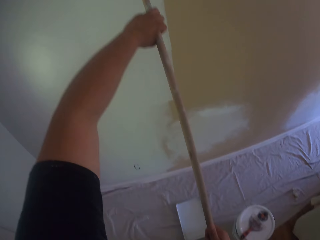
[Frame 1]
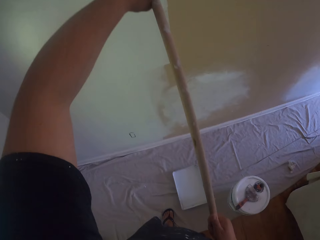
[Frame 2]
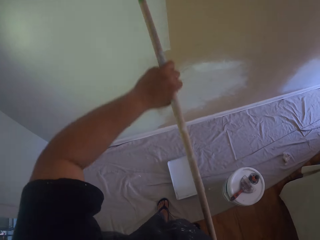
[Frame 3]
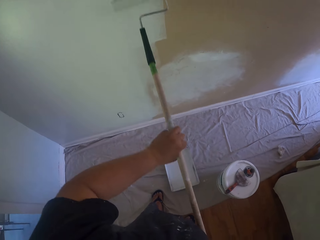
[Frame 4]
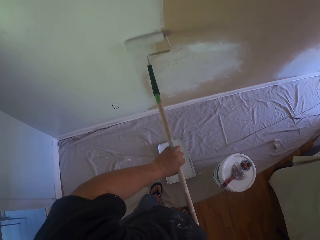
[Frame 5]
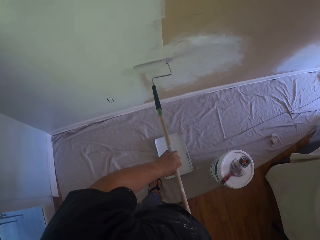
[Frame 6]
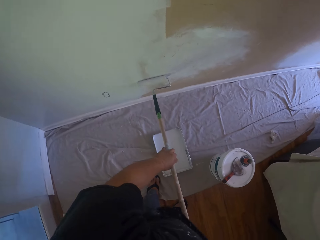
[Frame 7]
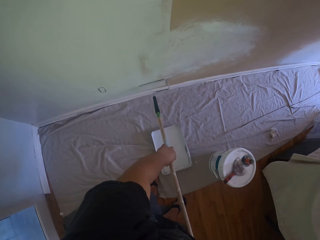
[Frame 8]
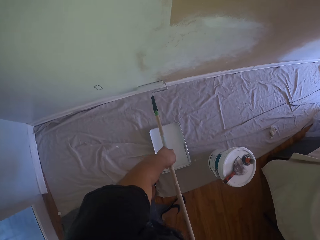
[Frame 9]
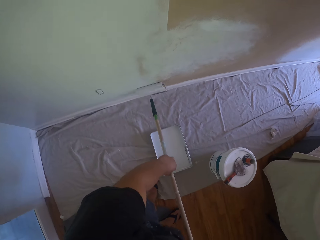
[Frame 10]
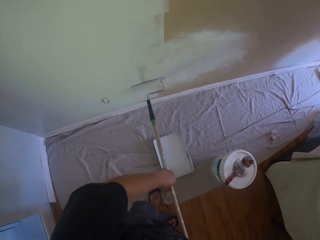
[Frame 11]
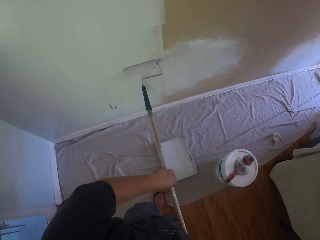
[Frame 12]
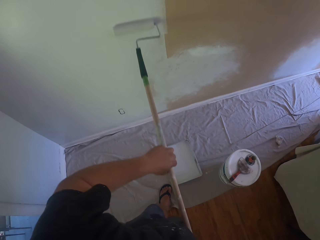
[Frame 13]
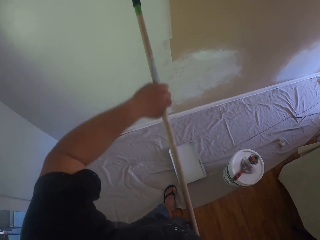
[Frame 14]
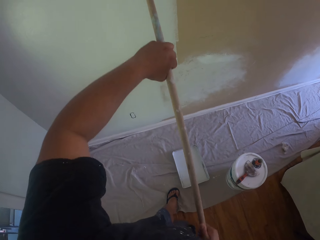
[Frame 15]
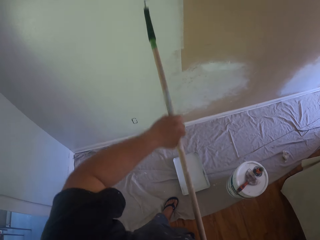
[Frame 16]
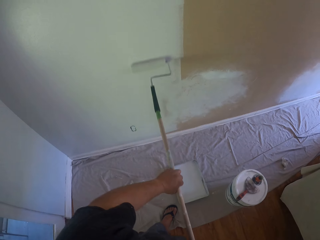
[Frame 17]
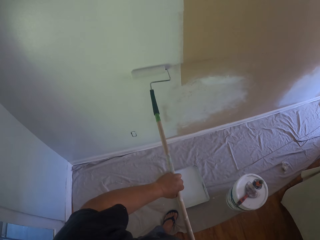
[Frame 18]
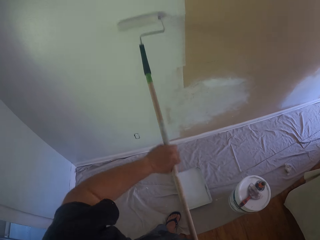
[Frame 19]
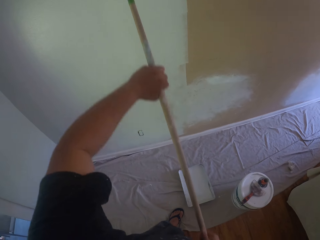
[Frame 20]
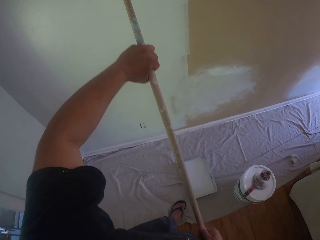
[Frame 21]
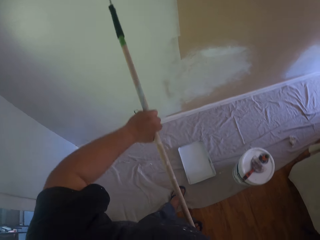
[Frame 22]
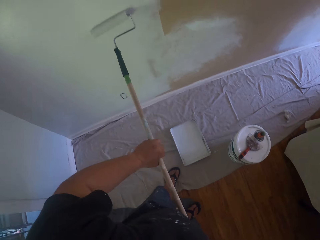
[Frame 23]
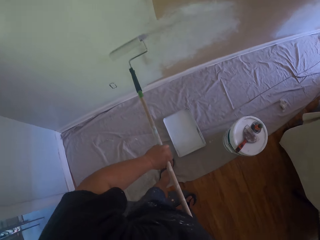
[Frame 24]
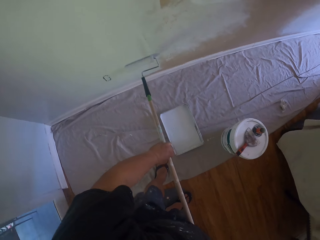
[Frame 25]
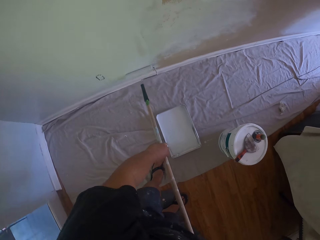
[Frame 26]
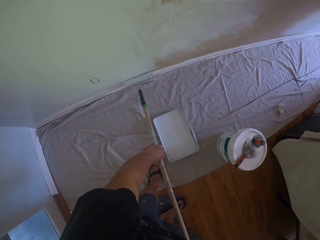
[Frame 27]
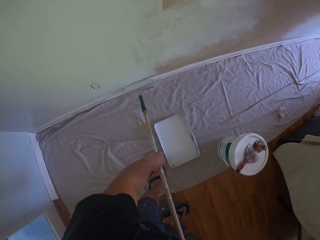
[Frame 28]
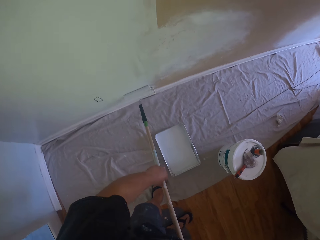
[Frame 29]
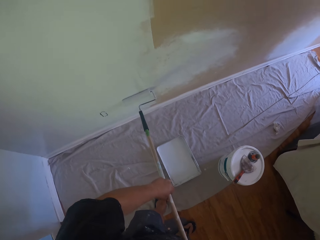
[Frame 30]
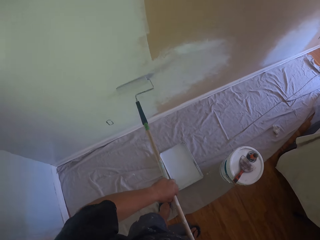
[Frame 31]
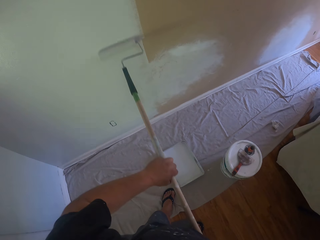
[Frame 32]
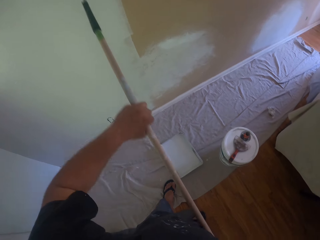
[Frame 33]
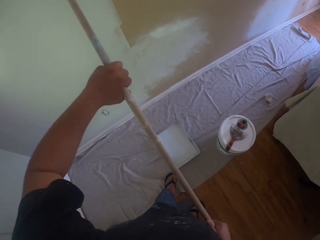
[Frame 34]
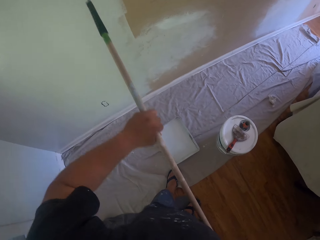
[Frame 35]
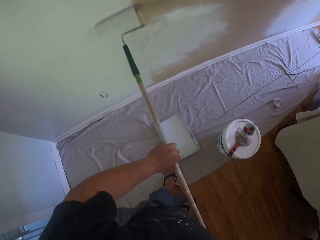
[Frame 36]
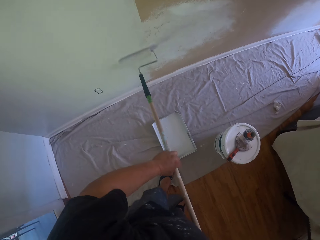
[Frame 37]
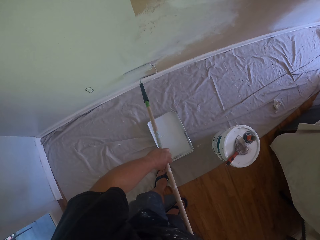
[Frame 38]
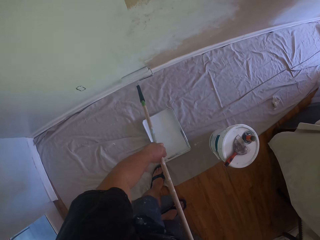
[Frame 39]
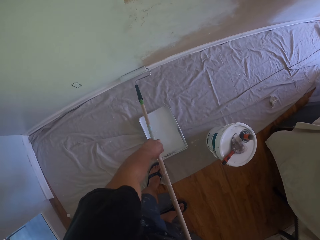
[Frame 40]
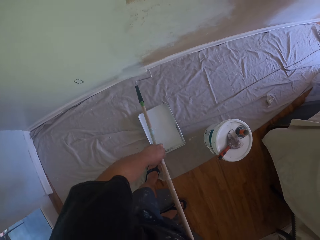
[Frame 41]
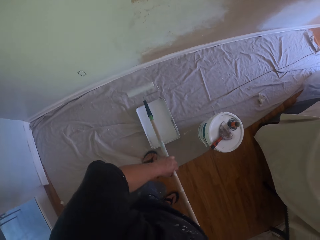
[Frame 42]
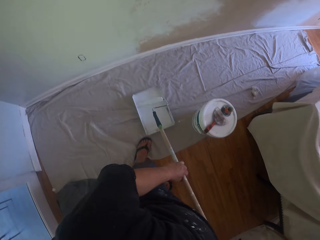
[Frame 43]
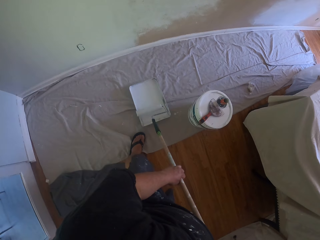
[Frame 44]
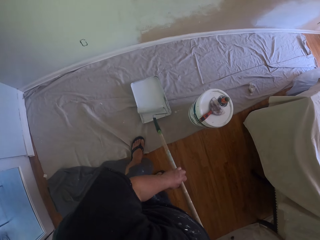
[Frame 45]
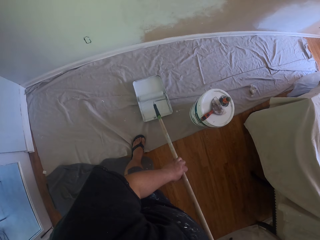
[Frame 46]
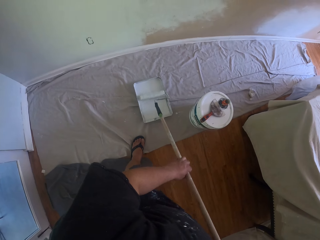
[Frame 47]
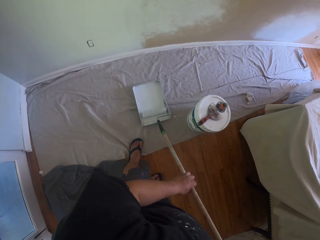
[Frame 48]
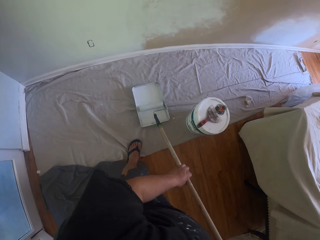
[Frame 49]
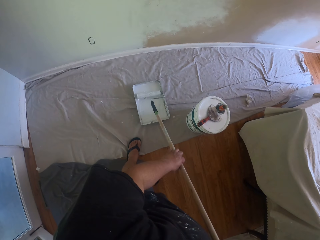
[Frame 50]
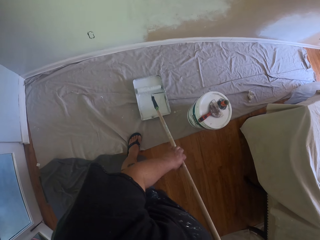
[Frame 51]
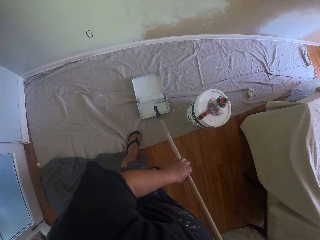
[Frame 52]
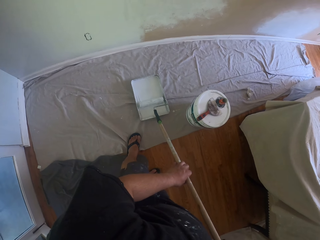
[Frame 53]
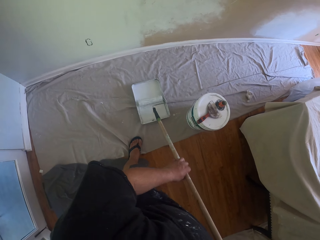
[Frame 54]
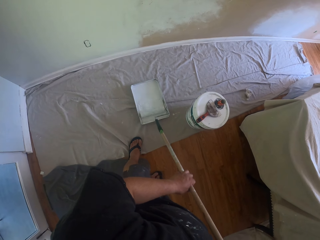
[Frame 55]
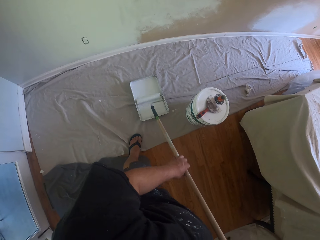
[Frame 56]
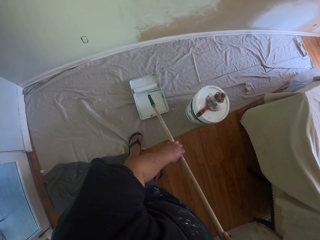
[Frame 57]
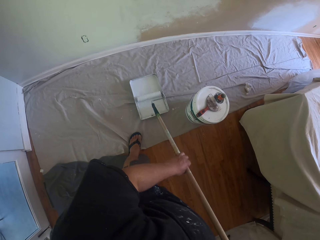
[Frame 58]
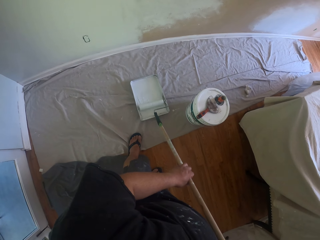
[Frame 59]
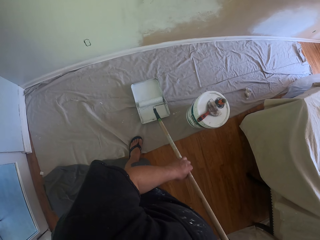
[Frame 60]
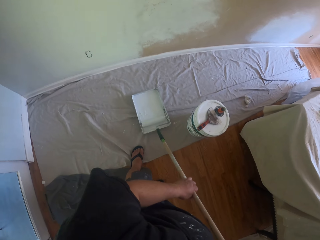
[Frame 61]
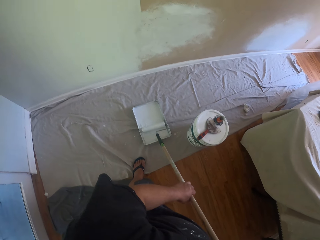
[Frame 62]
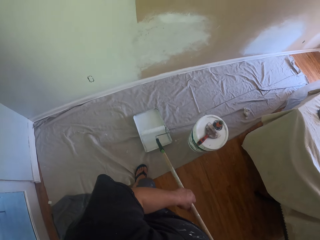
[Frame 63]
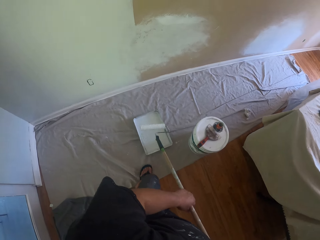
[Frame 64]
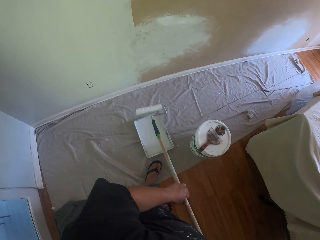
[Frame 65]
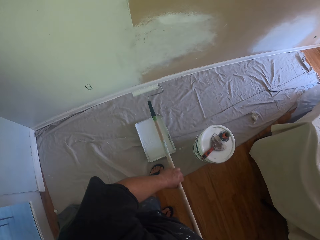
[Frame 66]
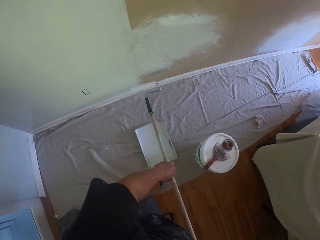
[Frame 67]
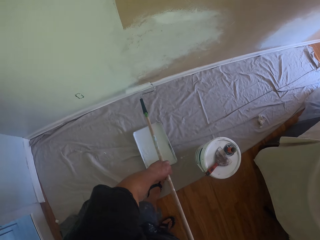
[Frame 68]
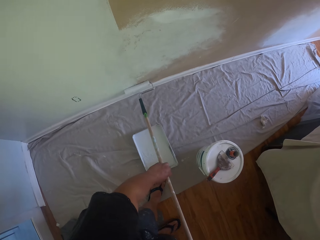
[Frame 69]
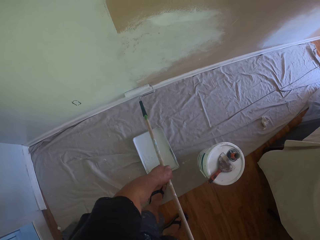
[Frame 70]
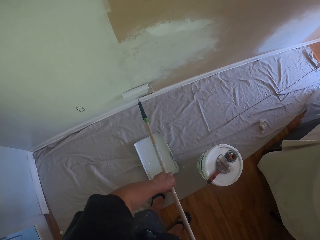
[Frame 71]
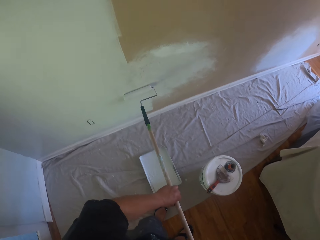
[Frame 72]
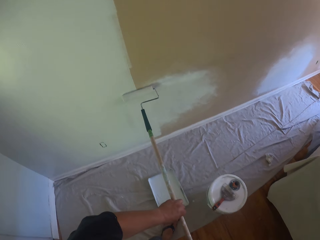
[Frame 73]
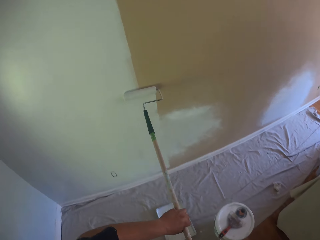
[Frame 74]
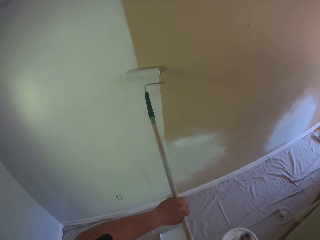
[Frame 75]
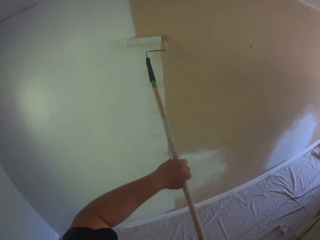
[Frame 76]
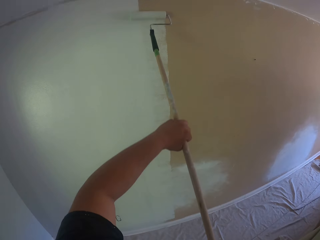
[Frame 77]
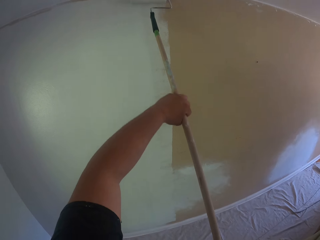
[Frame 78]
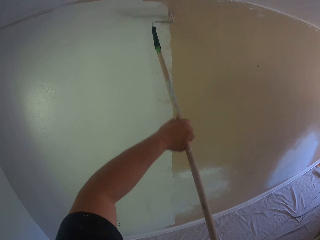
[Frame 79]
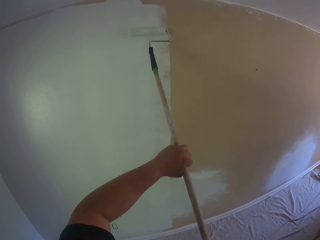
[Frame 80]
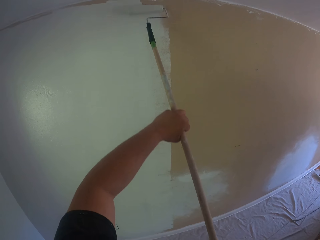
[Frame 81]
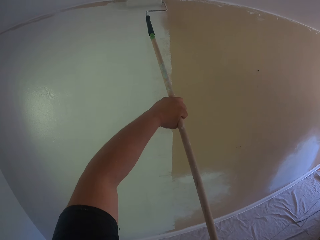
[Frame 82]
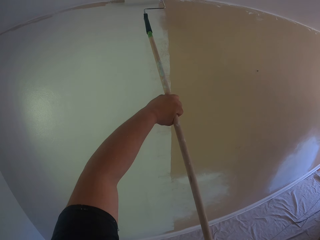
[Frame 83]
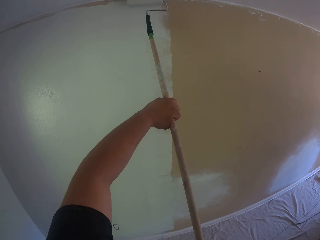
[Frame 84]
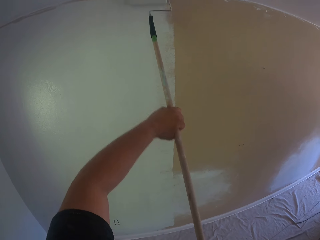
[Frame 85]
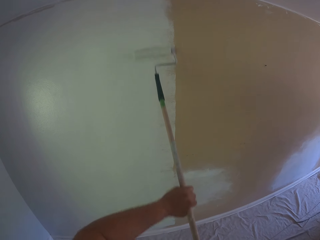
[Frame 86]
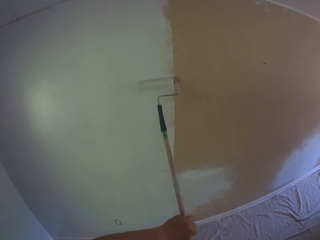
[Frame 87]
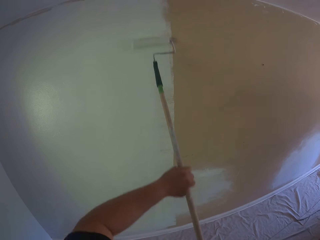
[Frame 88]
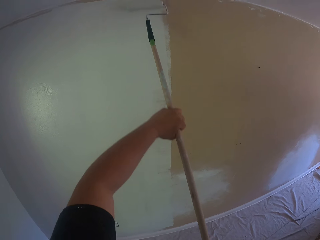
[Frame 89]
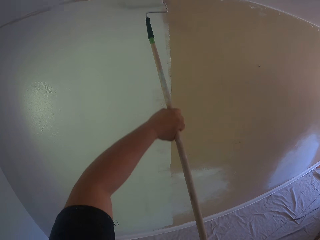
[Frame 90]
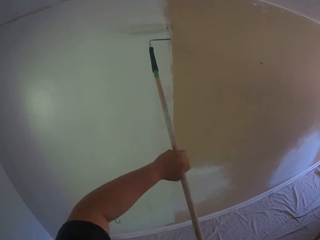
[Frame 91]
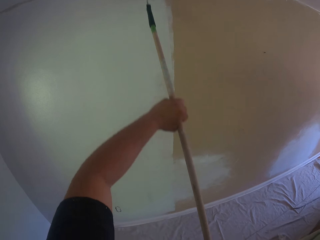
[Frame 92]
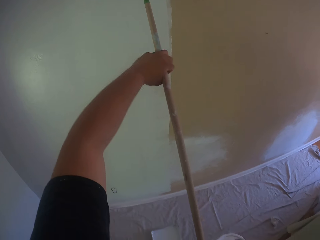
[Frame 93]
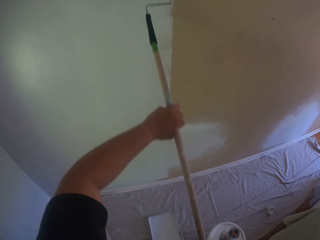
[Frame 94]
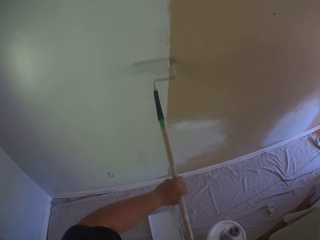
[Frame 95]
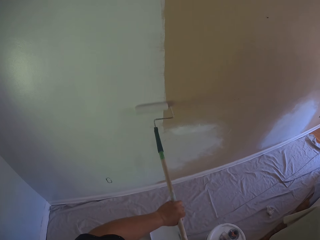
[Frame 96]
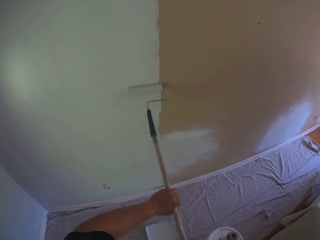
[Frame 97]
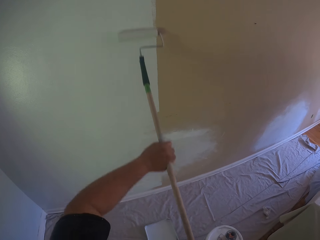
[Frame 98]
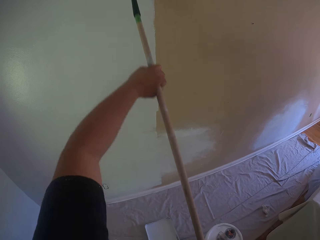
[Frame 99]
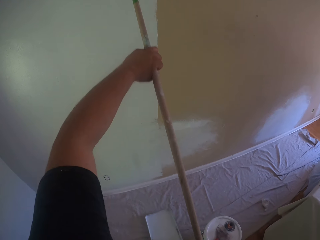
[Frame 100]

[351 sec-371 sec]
The camera wearer rolls the long paint roller in the paint tray. They paint the wall with the long paint roller.

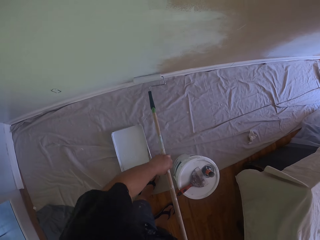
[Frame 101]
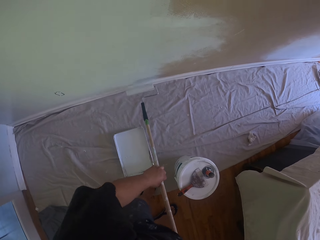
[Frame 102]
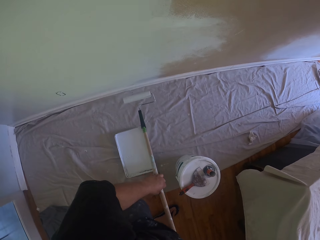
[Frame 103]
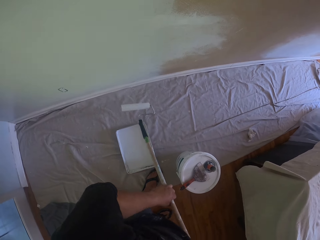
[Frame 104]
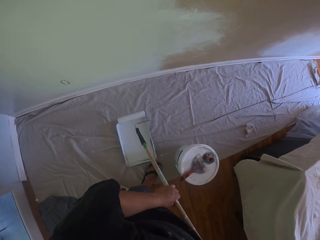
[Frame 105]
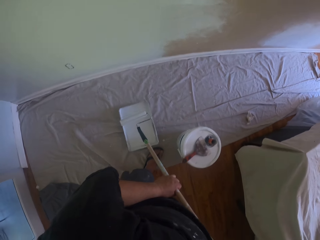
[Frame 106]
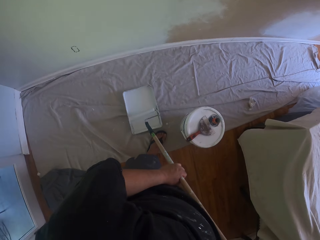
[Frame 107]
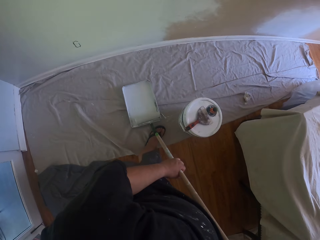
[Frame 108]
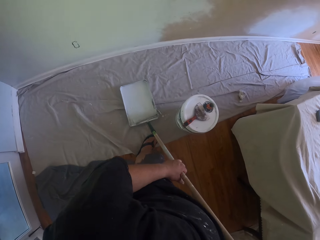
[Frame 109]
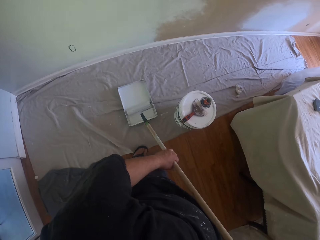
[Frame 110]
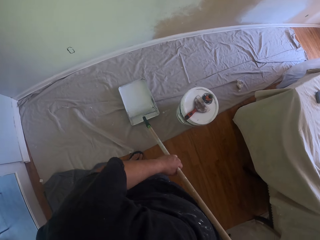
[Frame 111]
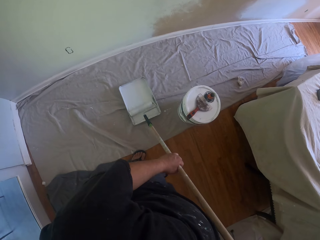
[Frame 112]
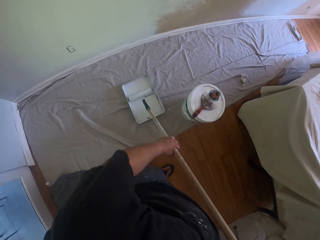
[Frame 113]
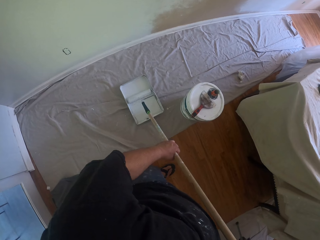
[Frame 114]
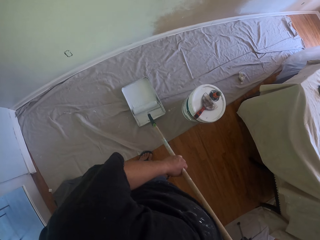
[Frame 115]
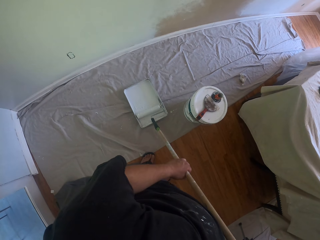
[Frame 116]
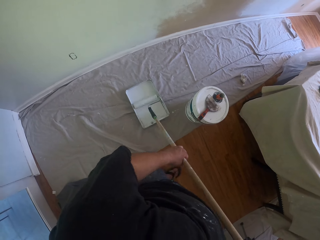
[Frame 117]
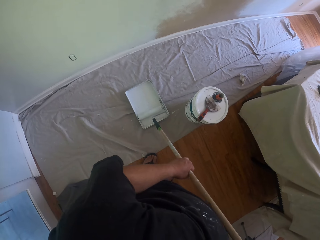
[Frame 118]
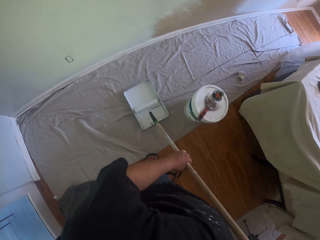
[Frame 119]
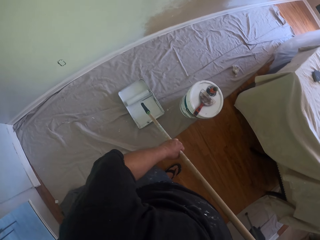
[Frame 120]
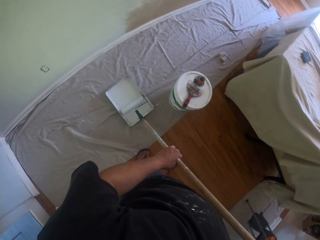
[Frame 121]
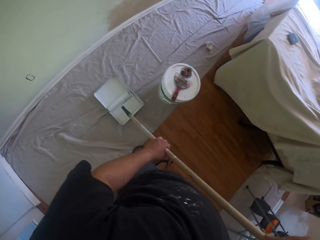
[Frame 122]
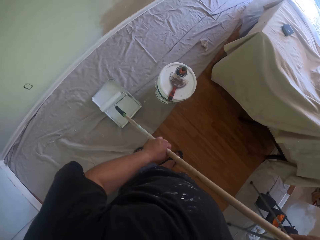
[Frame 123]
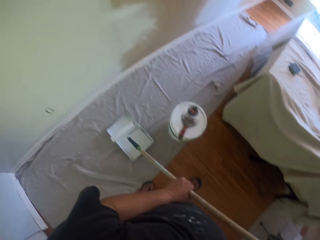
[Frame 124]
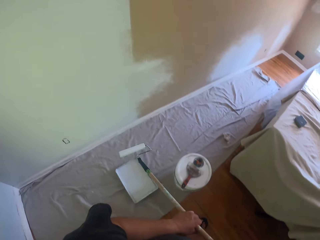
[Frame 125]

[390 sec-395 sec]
The camera wearer dips the paint roller brush in the paint tray. They roll the long paint roller in the paint tray.
